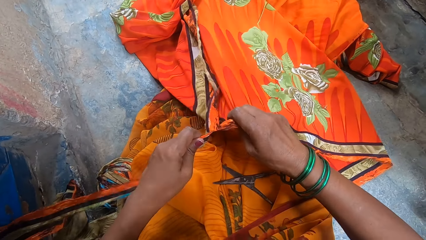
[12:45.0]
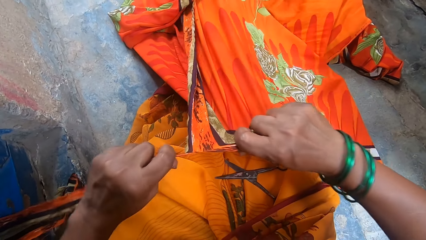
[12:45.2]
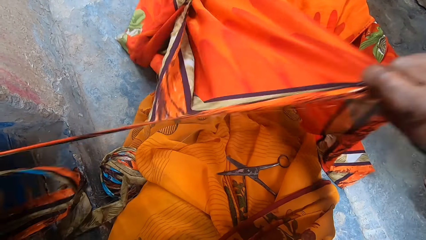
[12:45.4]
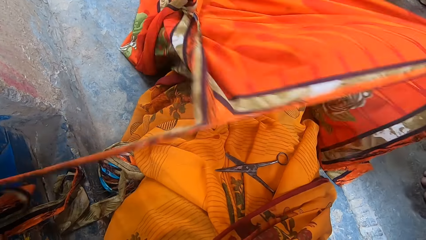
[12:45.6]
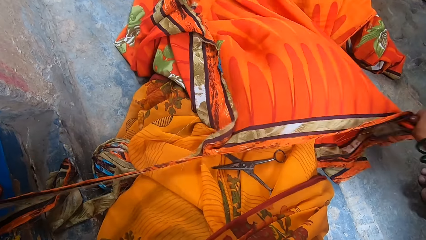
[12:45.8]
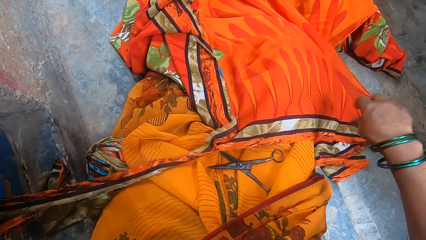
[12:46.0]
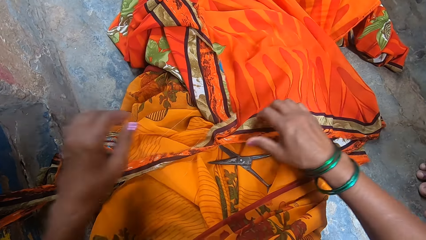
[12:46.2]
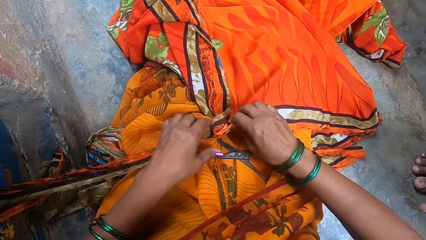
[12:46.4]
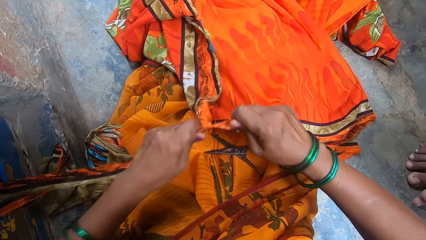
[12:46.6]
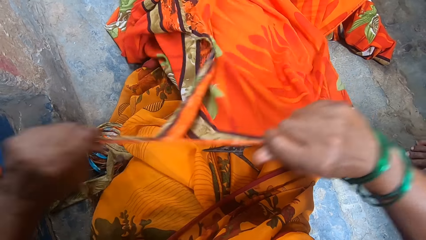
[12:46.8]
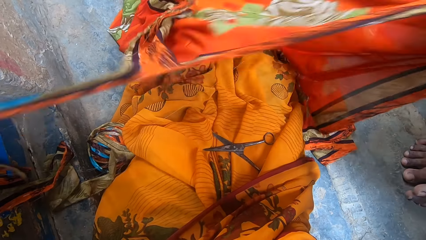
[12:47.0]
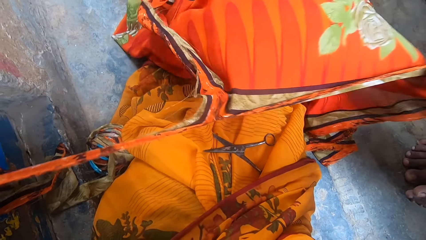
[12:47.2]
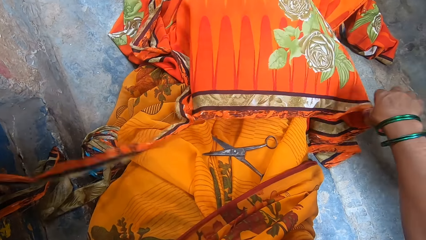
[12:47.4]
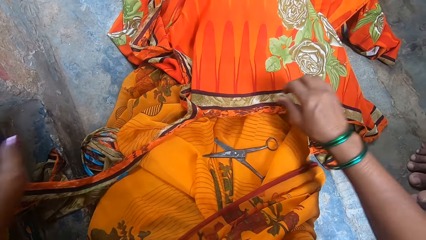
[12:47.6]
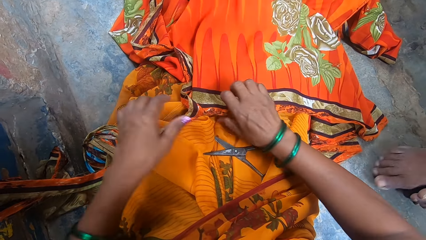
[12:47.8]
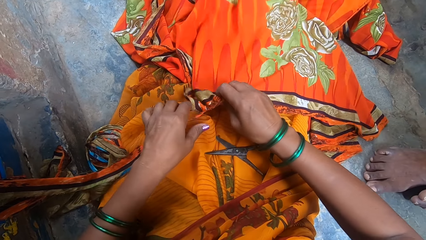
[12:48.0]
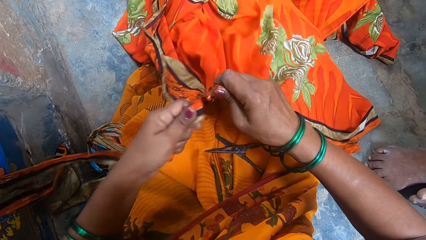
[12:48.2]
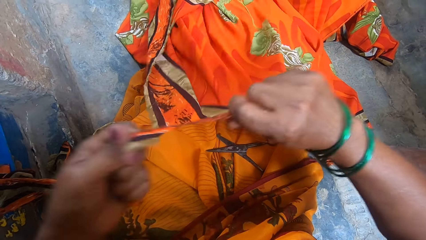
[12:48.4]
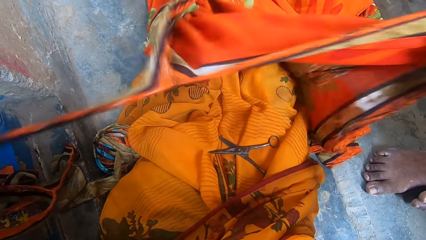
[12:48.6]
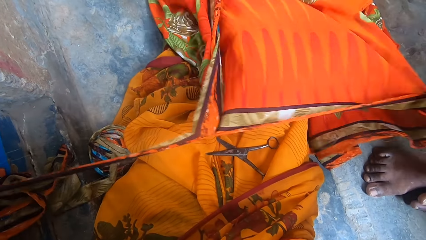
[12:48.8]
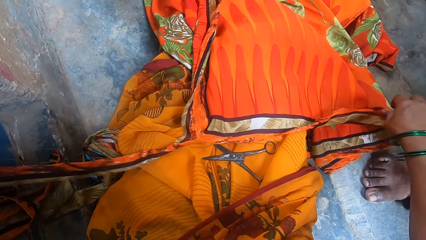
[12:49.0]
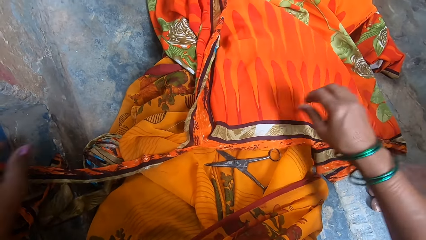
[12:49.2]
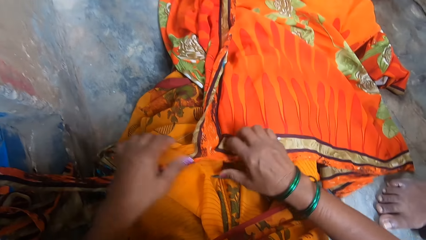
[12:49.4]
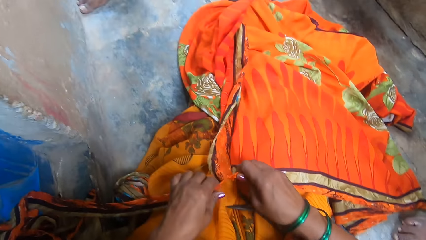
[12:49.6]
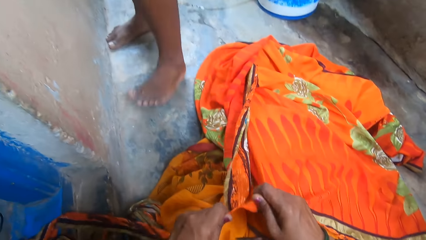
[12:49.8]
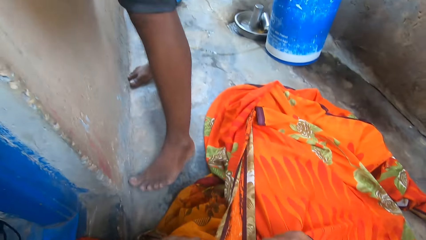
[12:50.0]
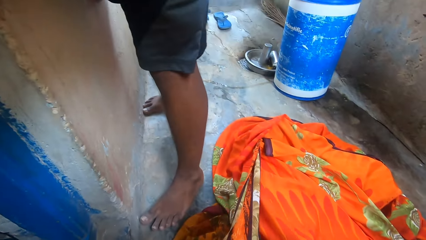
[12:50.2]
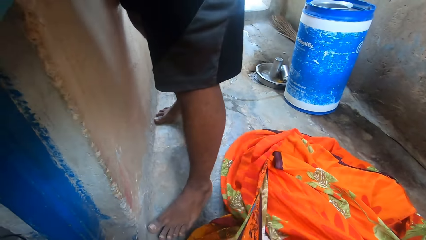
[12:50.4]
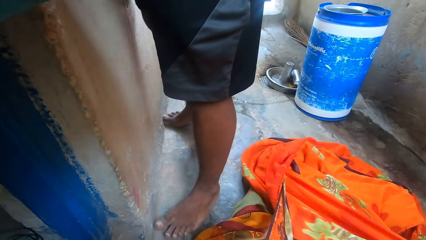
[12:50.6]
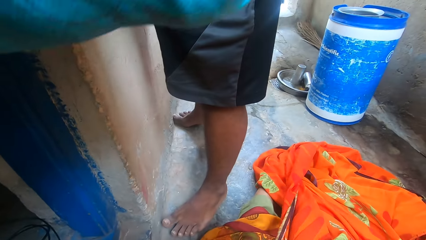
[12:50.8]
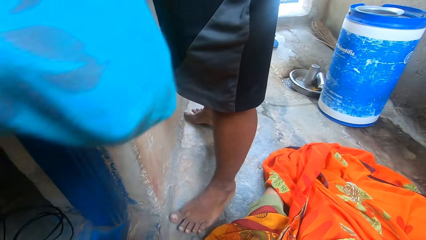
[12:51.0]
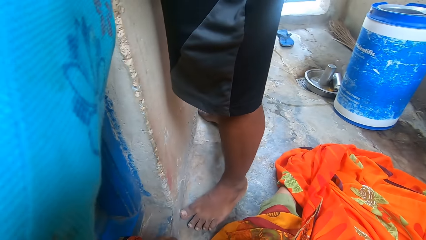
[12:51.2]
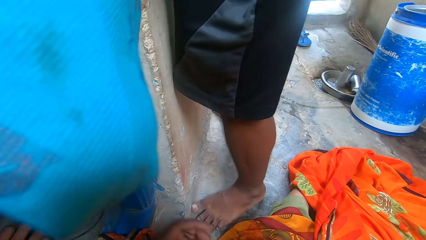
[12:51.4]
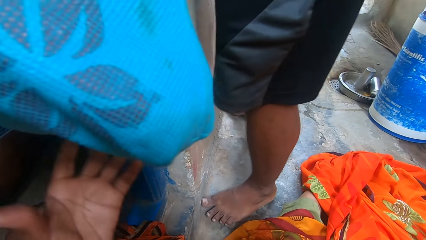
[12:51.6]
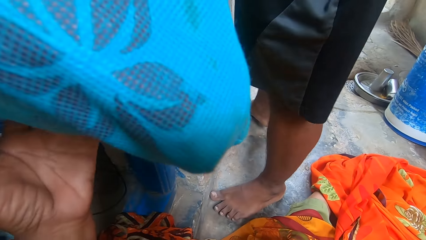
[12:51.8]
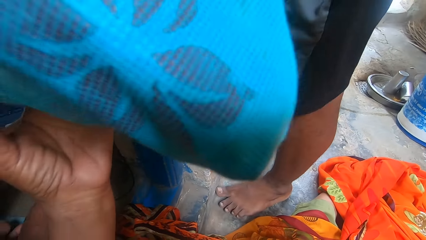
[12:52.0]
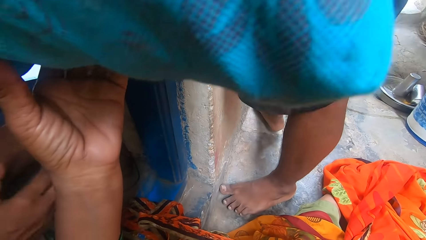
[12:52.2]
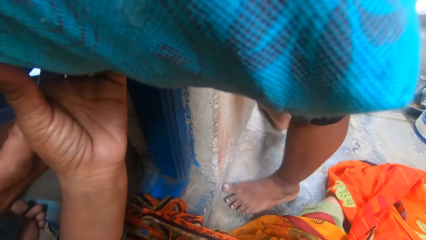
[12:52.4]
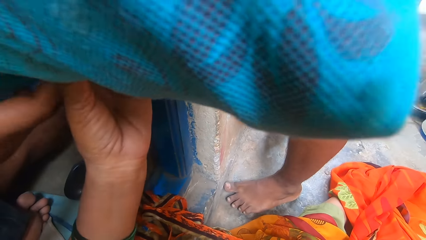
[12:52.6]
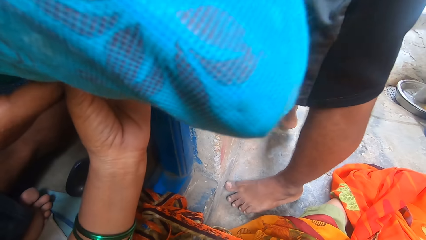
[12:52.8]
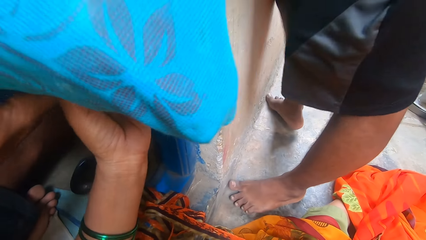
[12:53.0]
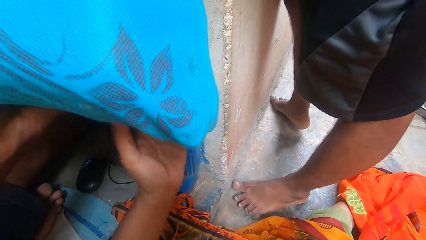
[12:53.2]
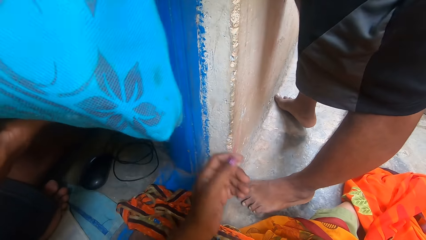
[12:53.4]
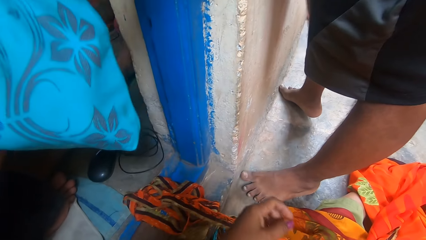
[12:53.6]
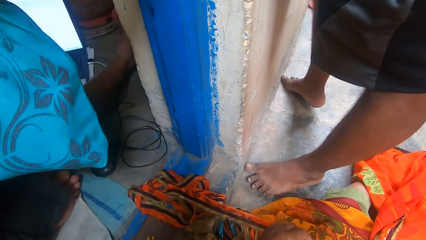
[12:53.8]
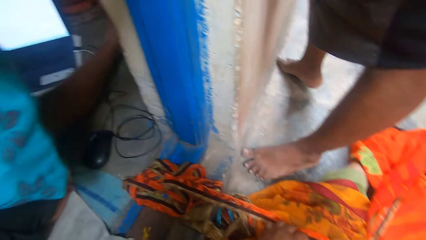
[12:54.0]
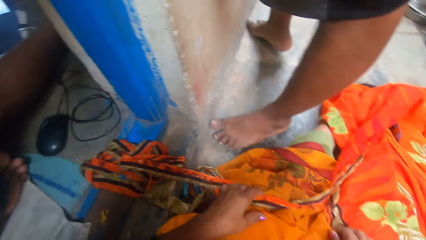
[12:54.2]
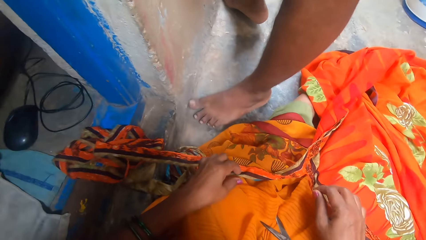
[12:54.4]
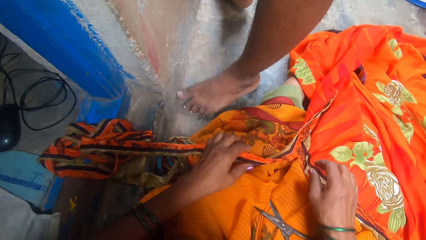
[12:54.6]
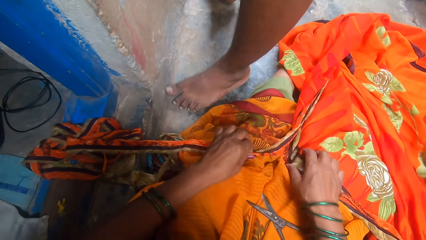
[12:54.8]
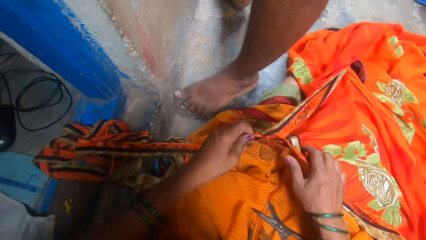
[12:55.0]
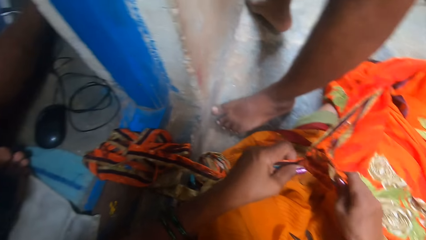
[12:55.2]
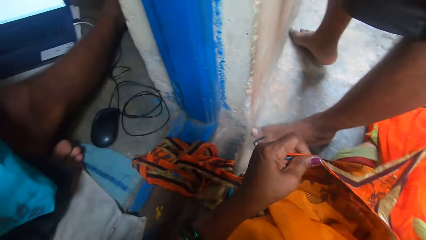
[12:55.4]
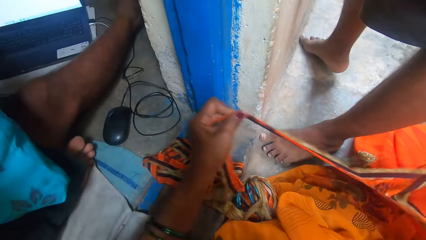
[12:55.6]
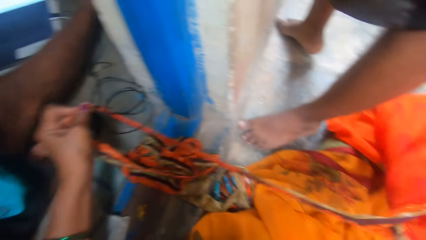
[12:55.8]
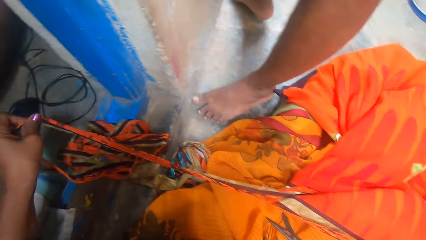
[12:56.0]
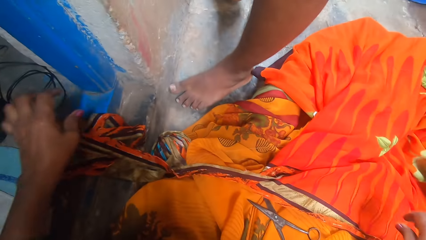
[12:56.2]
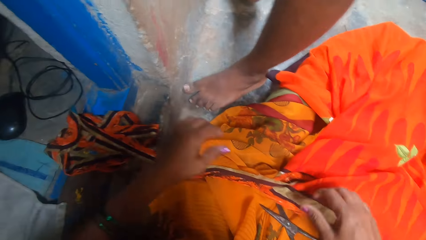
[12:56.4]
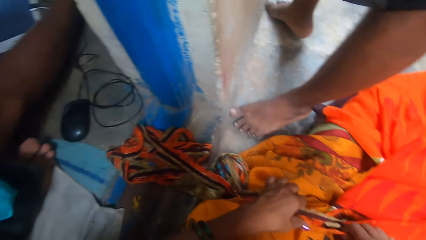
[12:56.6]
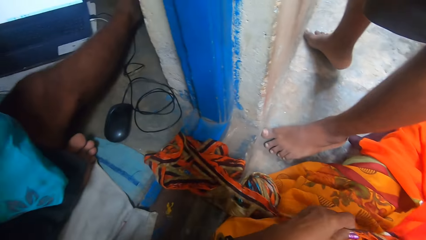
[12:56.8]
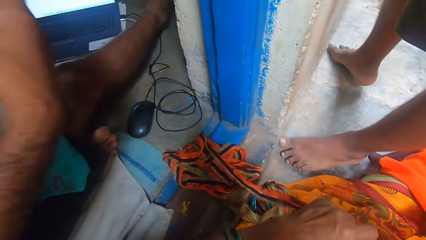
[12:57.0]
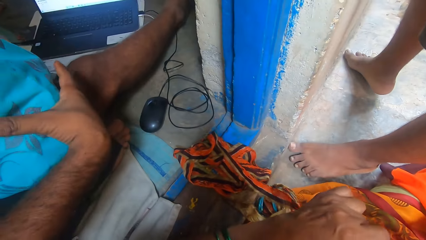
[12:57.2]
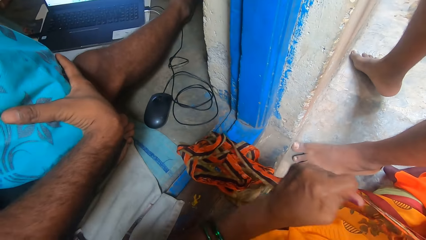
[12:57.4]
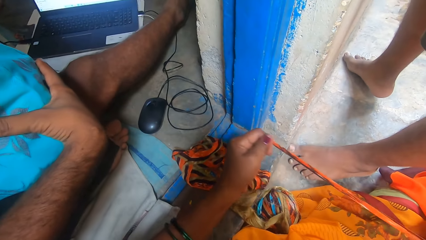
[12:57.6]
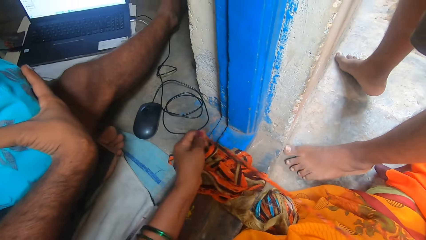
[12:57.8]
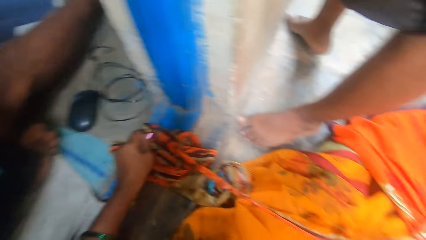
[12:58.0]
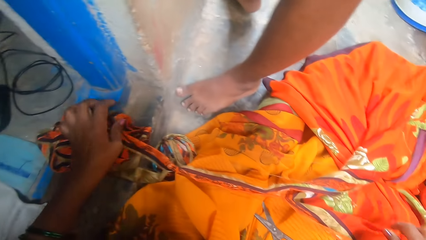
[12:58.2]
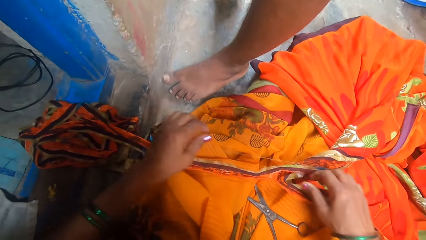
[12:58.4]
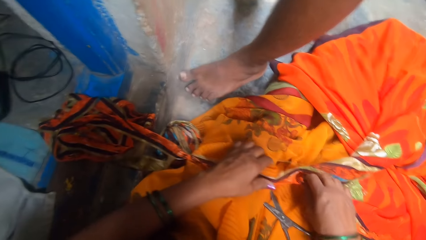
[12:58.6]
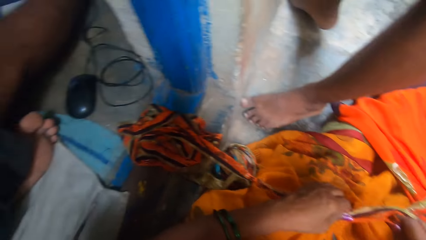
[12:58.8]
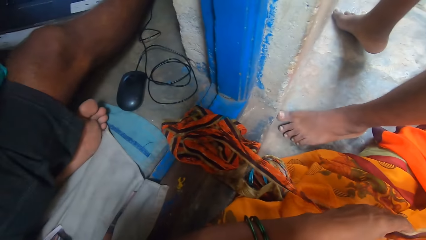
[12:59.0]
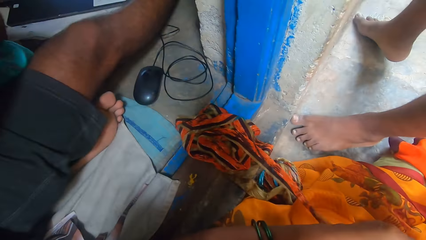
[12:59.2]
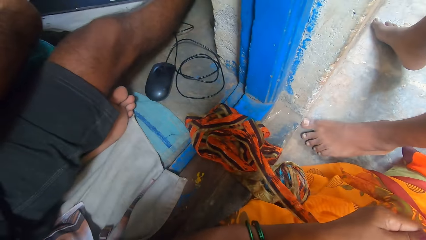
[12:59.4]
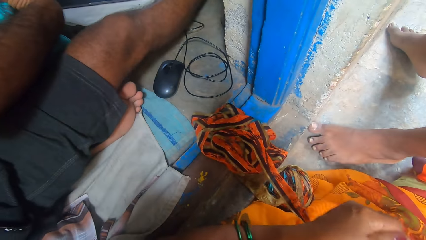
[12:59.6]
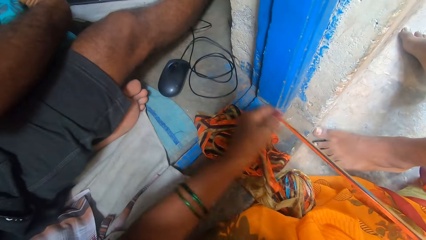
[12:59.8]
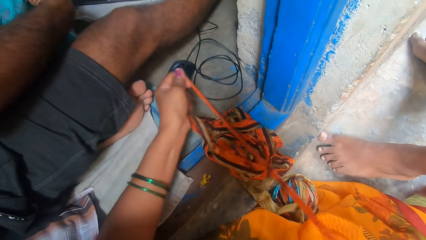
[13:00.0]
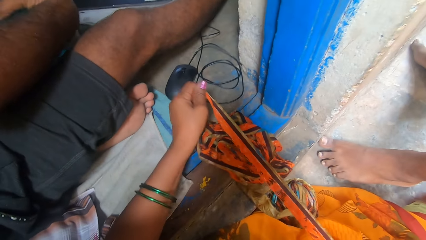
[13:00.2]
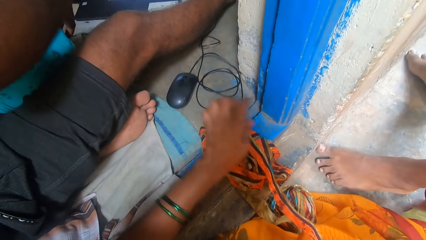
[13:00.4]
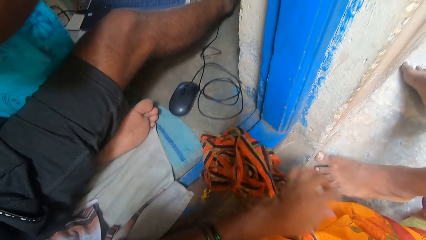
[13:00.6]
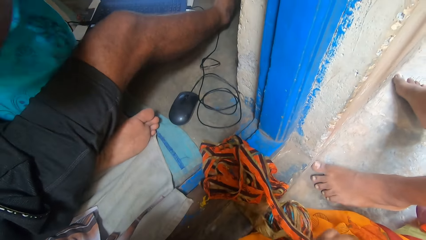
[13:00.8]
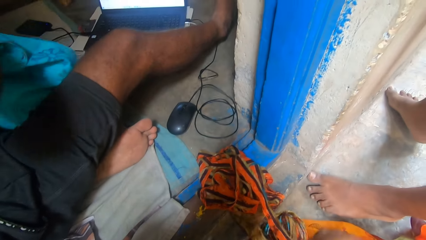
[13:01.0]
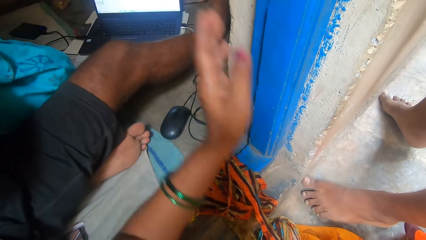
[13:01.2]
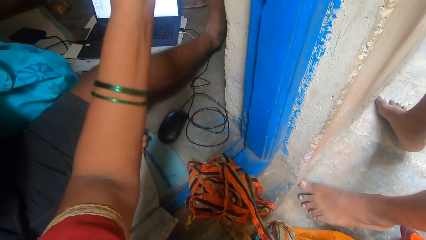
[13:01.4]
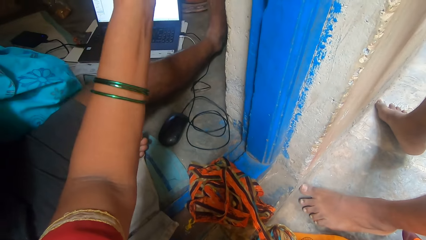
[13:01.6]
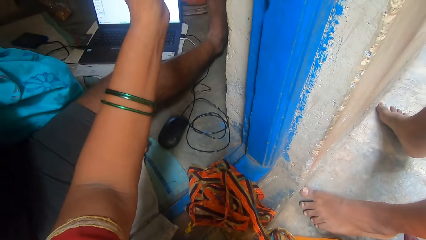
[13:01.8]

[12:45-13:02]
A boy sits next to the camera wearer. The boy moves legs. A man walks around. Another man sits next to the camera wearer. The camera wearer touches a bag. The first man gives the woven bag to the camera wearer. The other man takes the woven bag from the first man. The camera wearer tears the cloth with both hands. The other man holds the woven bag, moves his leg, and puts the woven bag on the ground.
